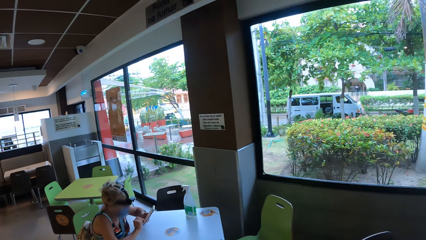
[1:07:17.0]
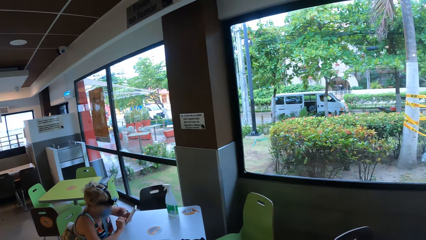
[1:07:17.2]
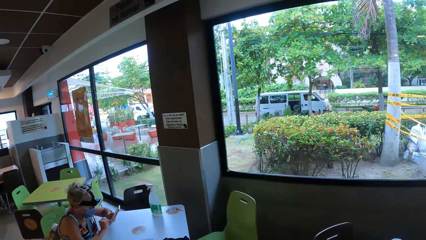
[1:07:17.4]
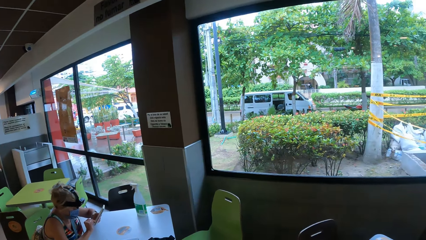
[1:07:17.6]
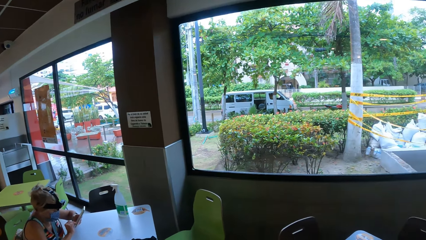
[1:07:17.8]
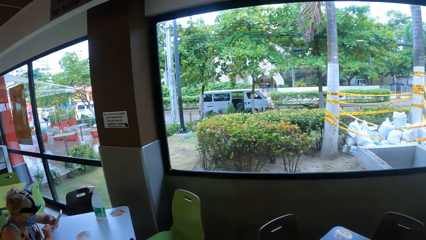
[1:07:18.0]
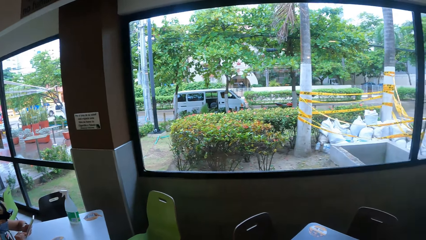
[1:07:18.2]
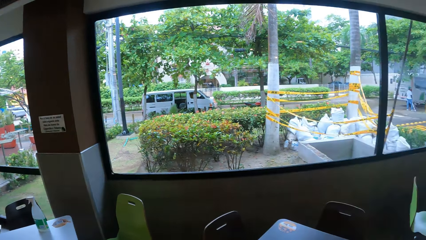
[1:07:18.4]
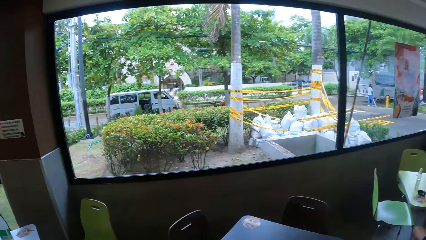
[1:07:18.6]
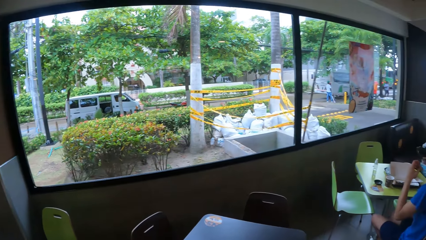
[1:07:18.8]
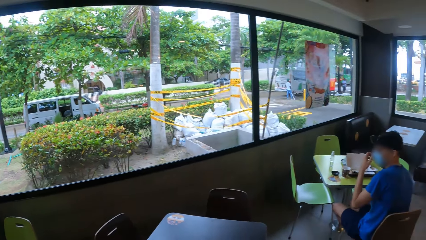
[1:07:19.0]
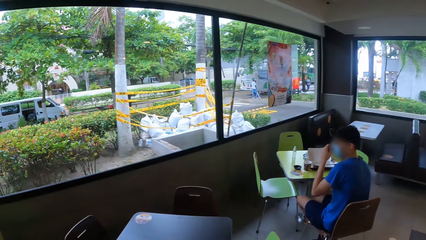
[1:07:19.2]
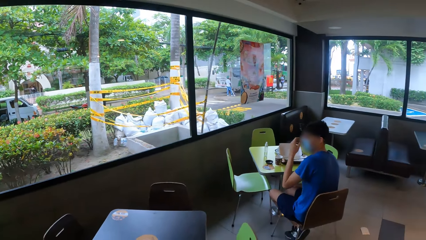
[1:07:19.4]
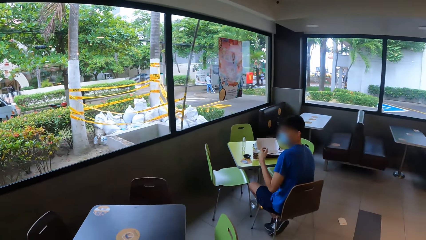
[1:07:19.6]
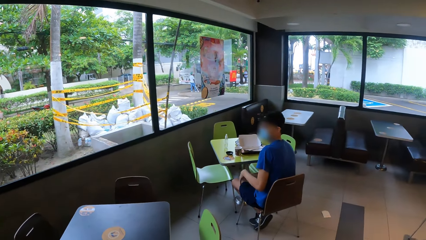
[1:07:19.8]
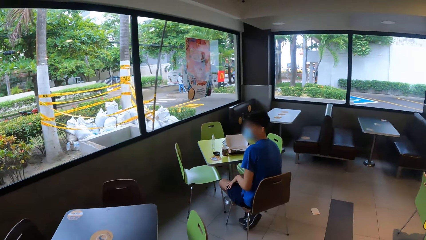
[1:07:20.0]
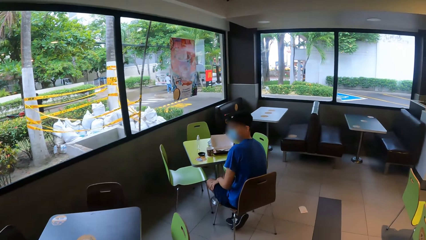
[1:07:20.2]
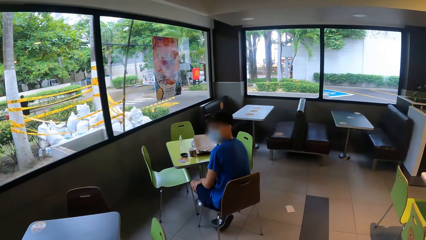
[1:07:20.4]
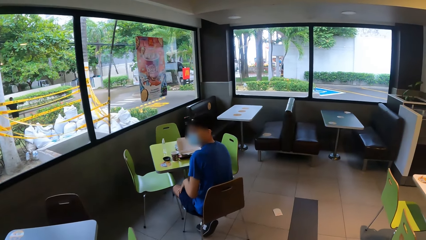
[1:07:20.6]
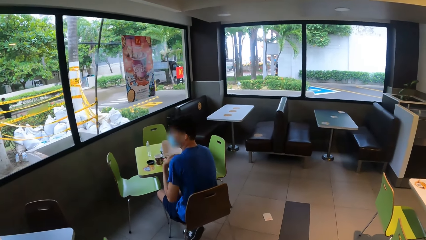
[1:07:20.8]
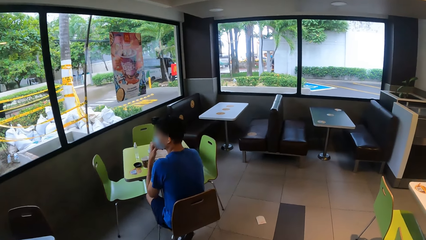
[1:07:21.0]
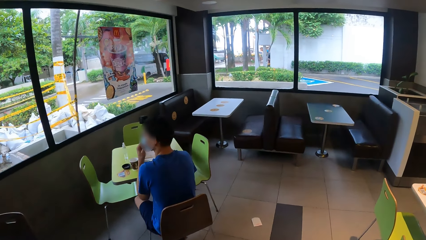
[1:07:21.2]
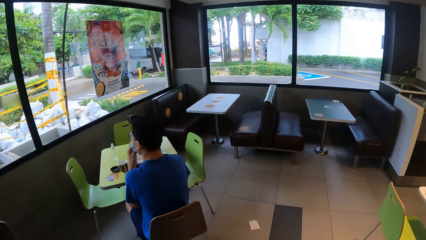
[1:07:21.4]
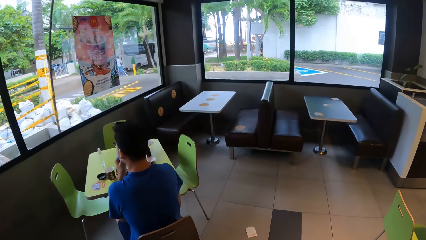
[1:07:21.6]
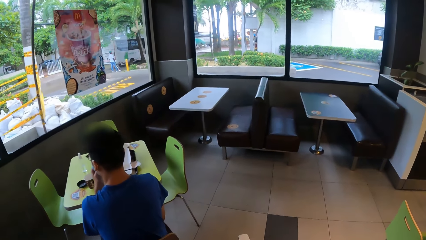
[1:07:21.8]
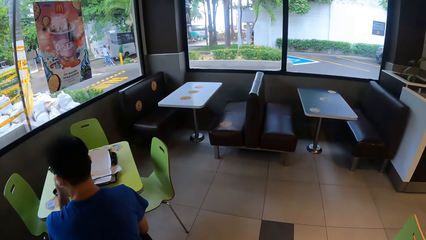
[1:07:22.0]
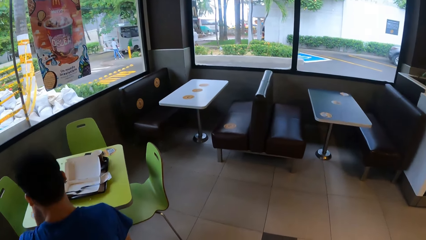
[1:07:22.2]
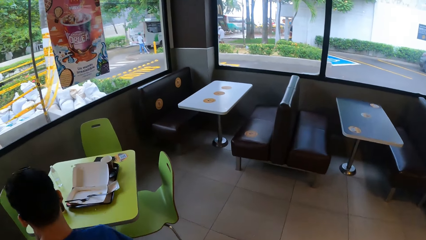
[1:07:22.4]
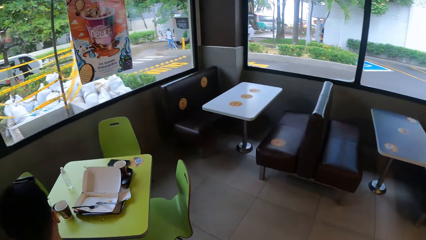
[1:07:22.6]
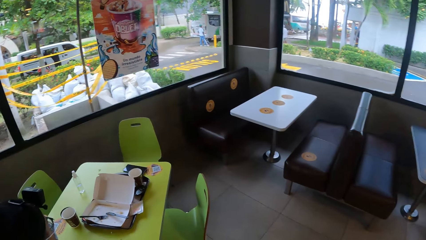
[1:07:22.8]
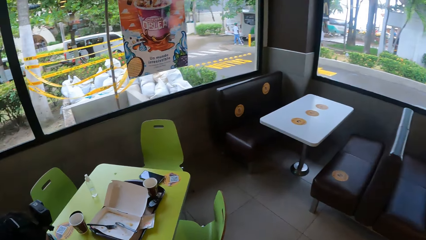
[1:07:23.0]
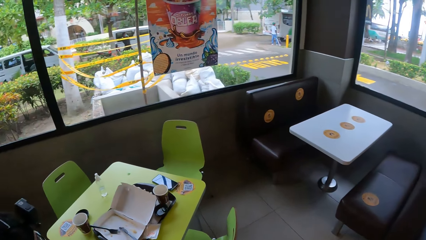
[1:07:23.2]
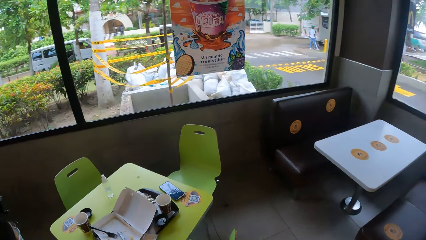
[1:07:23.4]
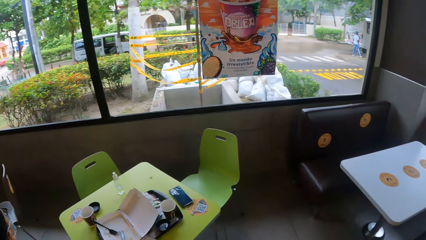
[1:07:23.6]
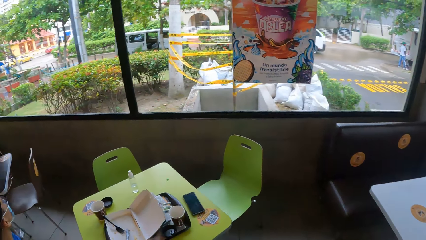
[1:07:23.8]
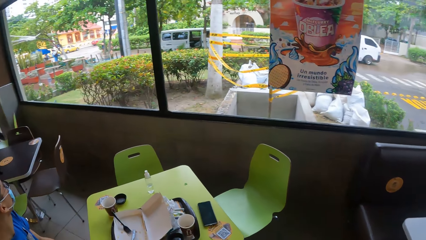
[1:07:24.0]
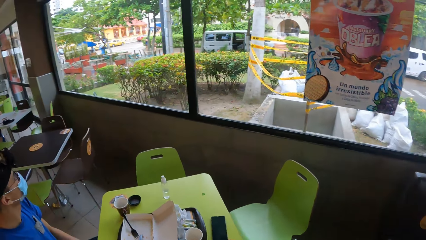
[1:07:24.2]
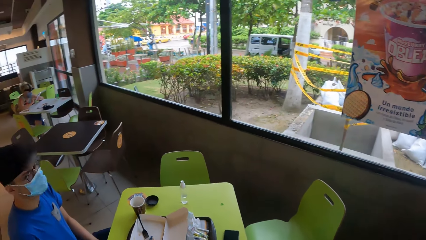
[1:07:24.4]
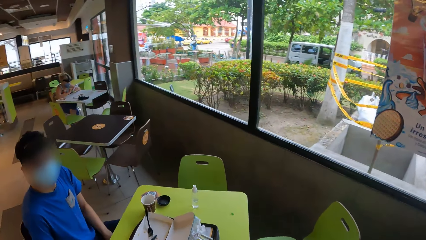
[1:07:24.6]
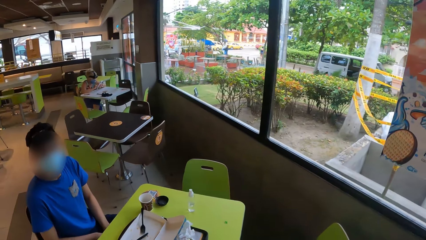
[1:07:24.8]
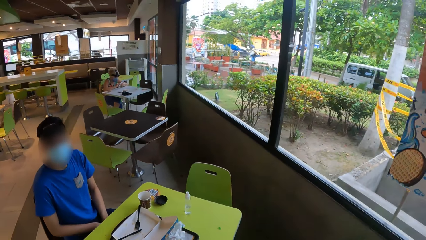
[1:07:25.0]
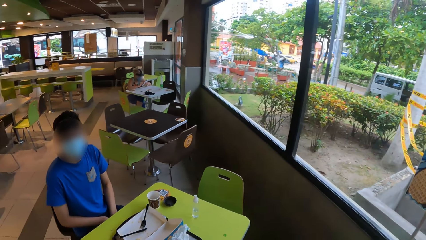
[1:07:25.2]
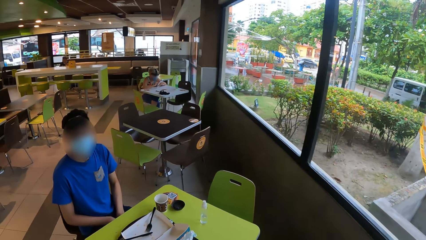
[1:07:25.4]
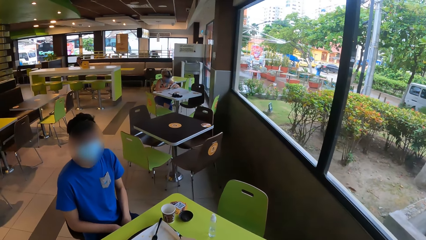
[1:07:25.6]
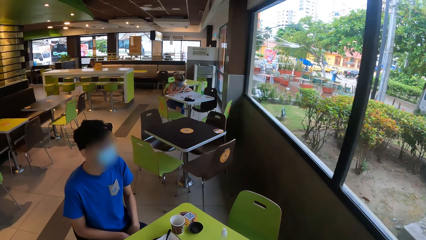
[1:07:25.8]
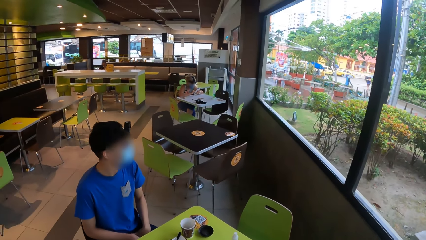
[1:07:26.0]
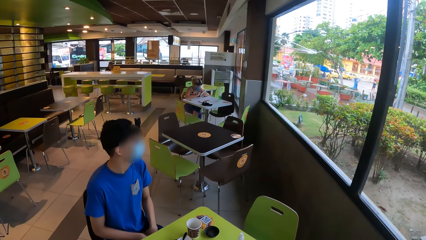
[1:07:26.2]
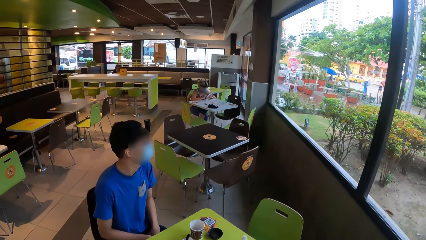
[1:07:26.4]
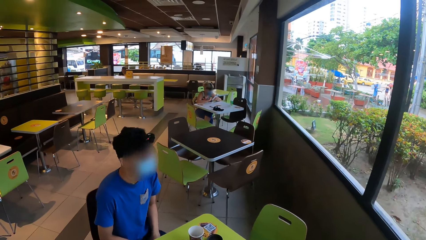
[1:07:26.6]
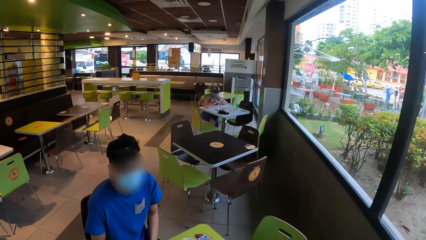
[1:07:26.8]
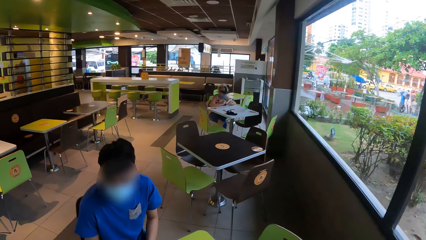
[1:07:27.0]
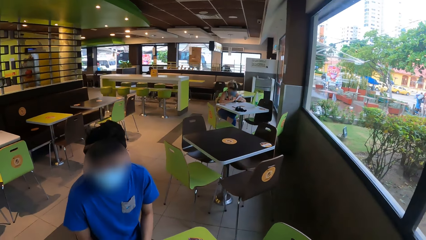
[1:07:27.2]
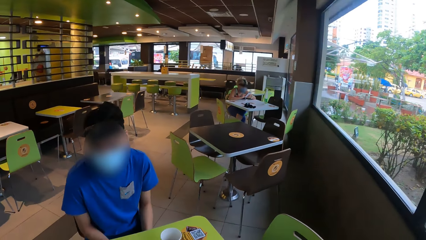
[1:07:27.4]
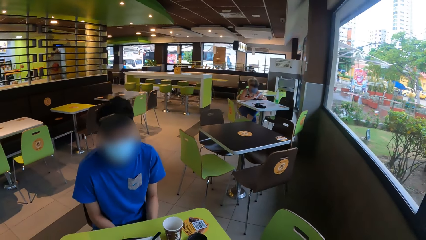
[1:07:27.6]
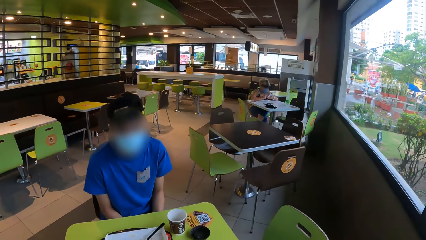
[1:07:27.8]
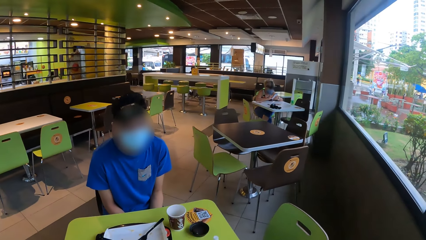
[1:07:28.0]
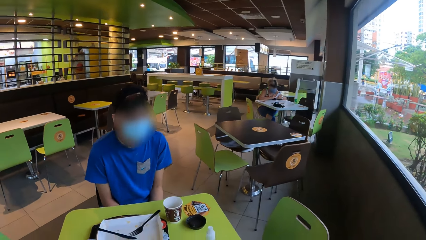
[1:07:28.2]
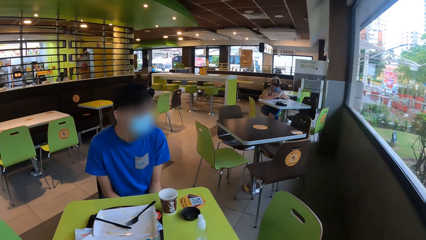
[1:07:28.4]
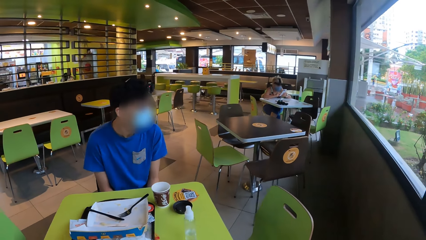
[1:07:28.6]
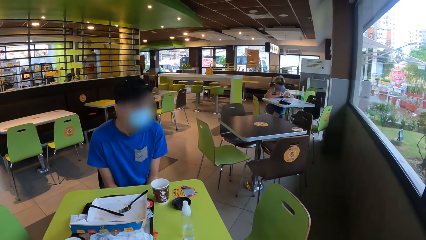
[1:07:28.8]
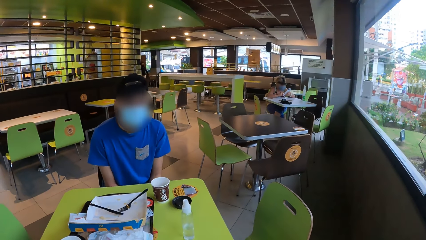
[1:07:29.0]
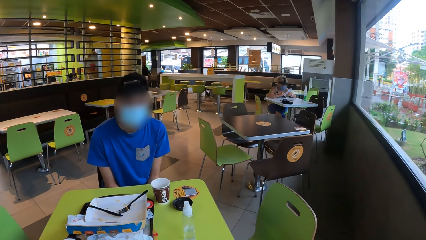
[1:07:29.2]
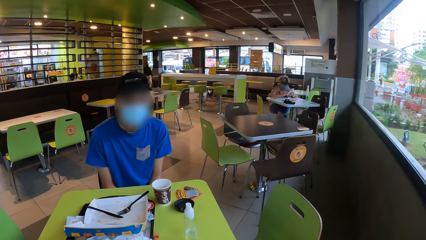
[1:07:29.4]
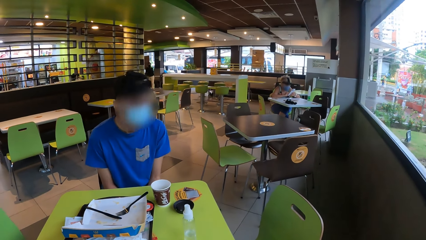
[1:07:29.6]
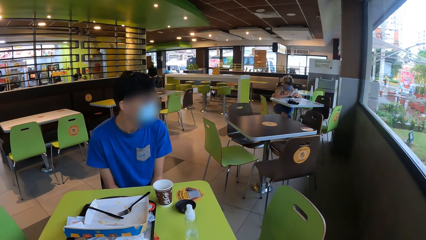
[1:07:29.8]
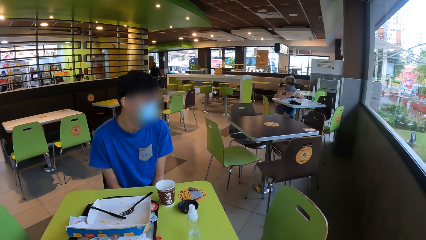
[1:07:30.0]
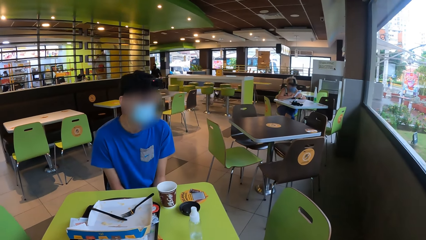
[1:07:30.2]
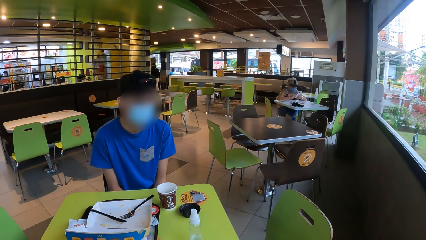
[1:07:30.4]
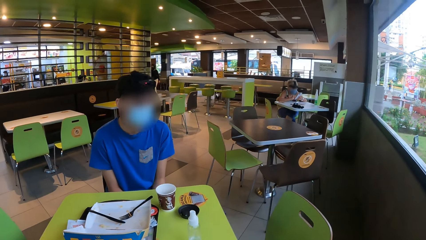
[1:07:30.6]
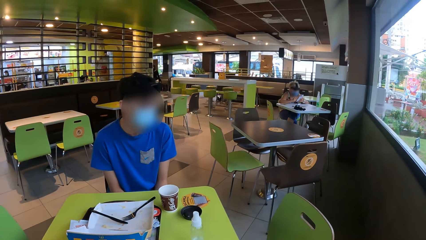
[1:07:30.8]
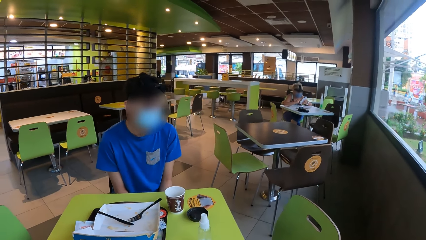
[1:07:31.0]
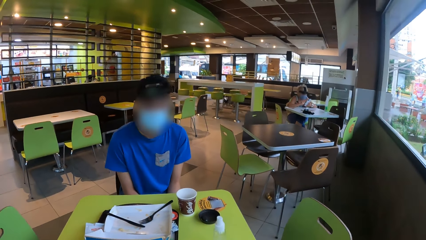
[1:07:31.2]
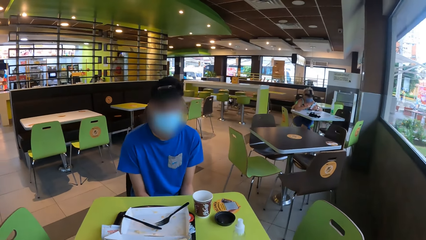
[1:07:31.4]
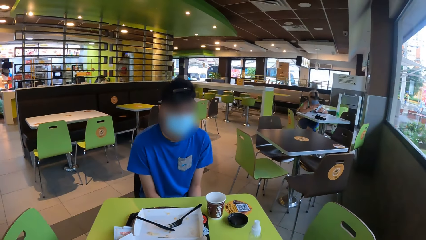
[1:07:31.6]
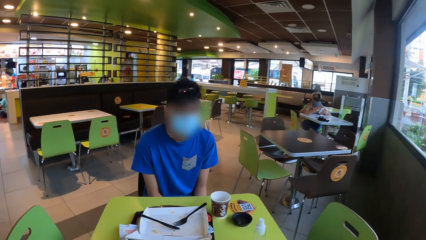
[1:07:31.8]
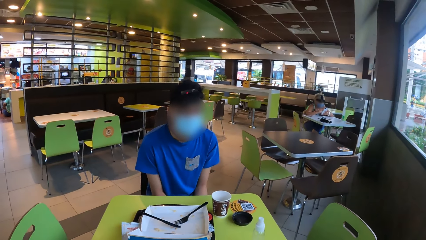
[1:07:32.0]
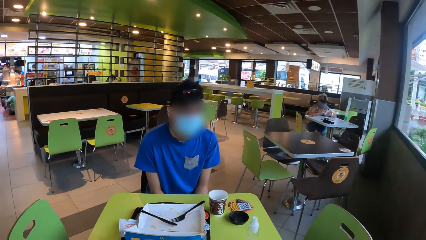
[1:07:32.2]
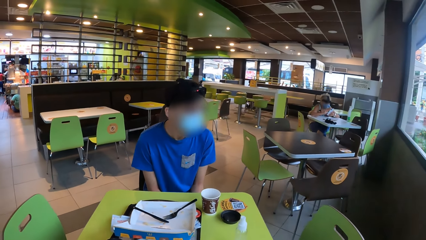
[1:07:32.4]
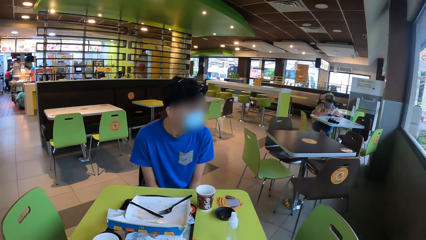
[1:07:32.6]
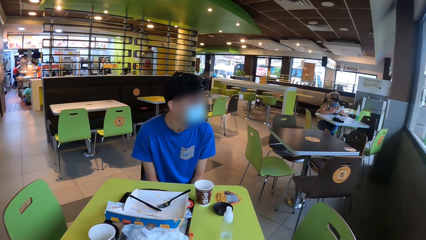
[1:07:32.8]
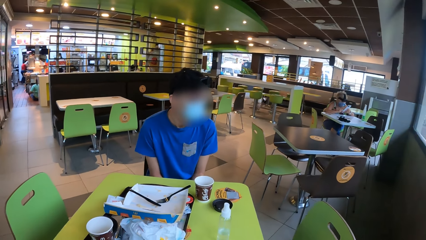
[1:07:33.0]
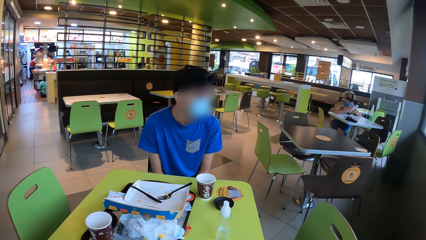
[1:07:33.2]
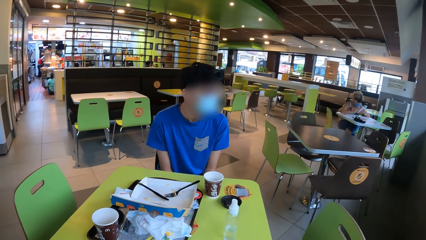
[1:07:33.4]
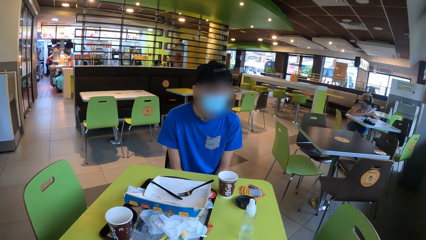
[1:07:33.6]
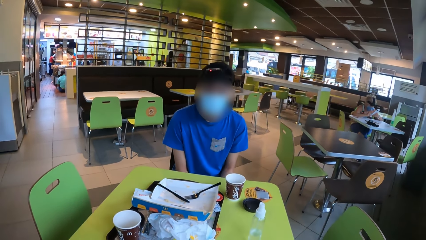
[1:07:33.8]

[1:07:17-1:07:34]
The camera wearer looks outside the restaurant window. A man adjusts the mask with the left hand. The camera wearer walks in the restaurant to the chair. The man touches the mask with the left hand. The camera wearer sits down and interacts with the man. The man looks at the camera wearer. The camera wearer interacts with the man. The man moves the head.
